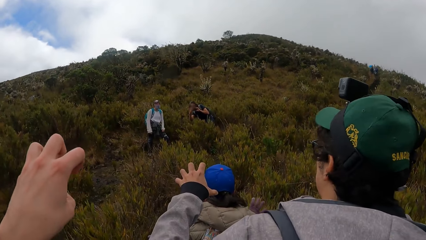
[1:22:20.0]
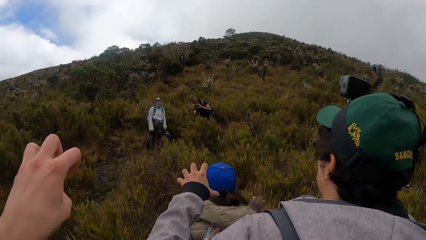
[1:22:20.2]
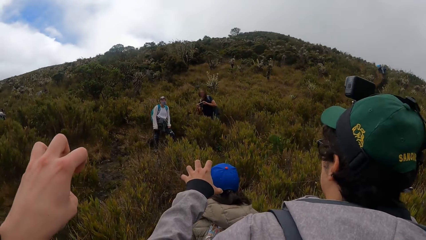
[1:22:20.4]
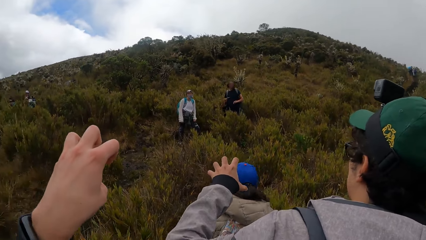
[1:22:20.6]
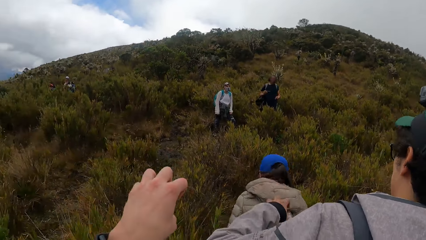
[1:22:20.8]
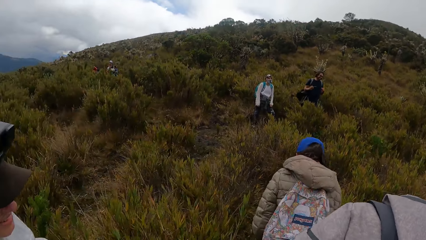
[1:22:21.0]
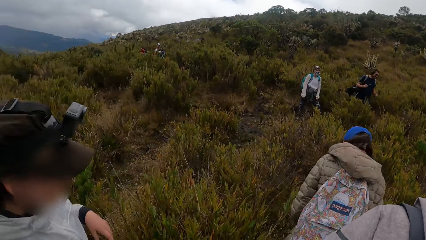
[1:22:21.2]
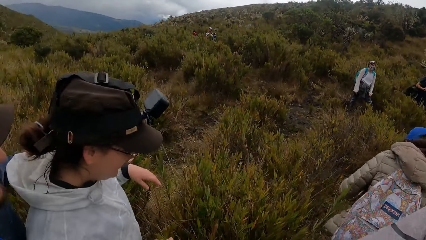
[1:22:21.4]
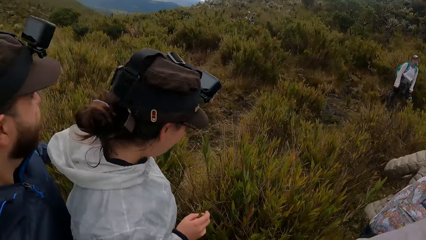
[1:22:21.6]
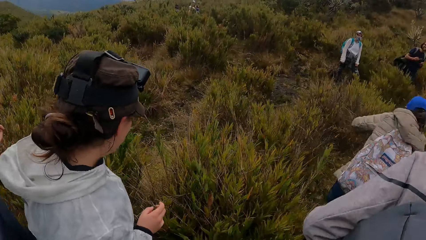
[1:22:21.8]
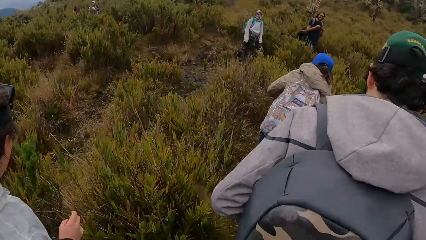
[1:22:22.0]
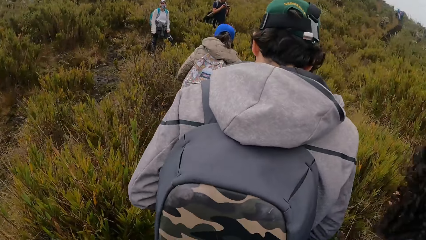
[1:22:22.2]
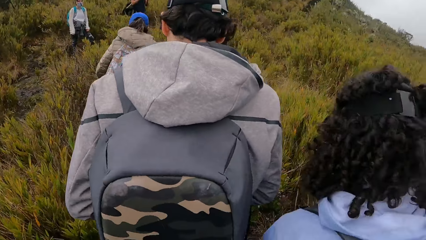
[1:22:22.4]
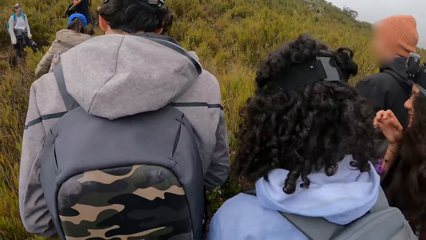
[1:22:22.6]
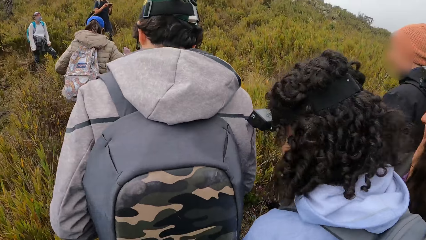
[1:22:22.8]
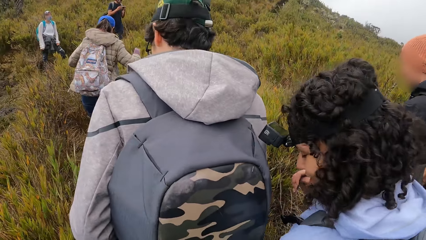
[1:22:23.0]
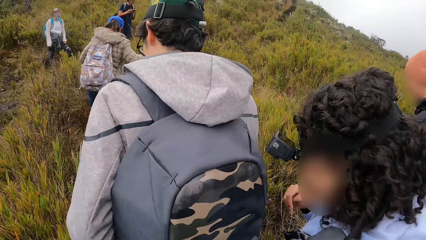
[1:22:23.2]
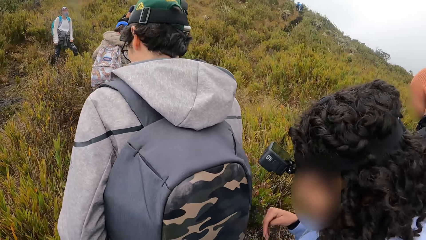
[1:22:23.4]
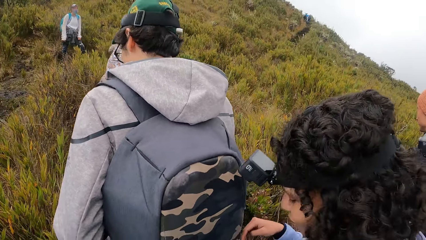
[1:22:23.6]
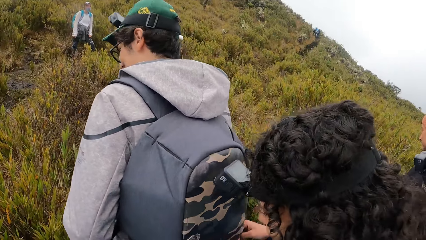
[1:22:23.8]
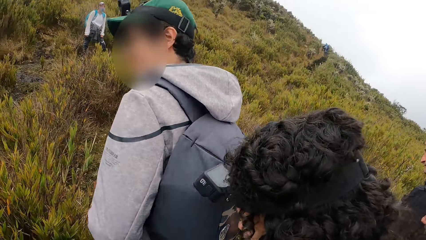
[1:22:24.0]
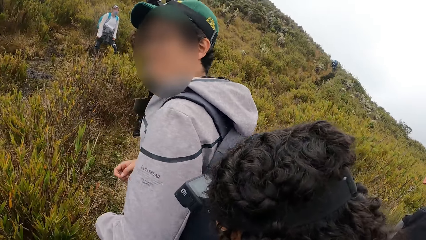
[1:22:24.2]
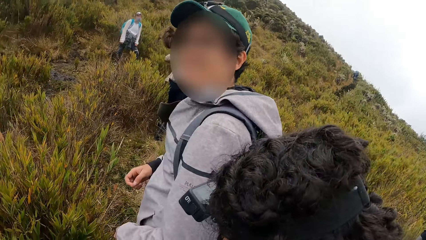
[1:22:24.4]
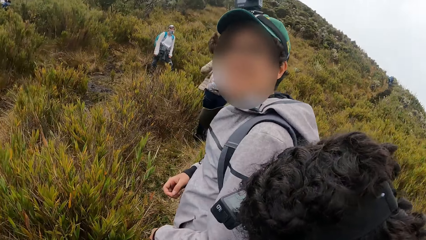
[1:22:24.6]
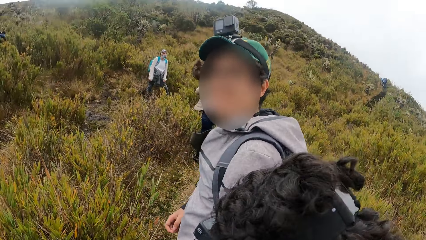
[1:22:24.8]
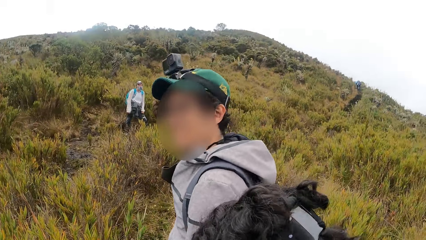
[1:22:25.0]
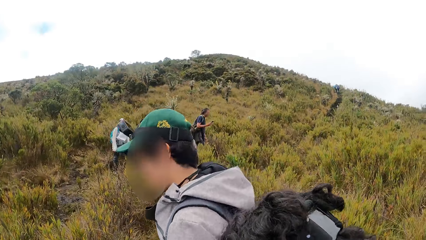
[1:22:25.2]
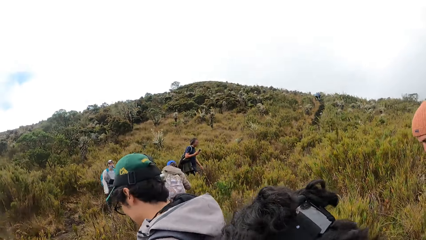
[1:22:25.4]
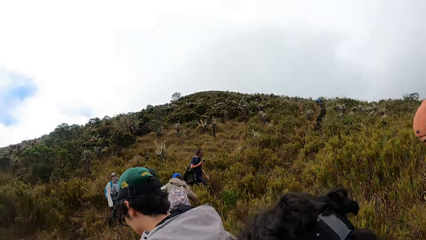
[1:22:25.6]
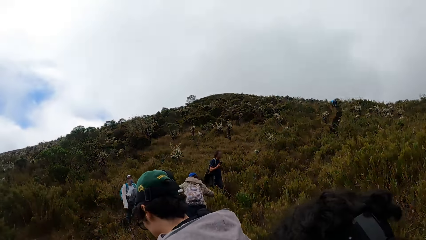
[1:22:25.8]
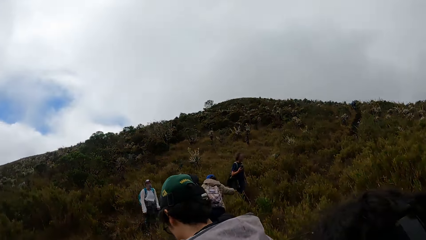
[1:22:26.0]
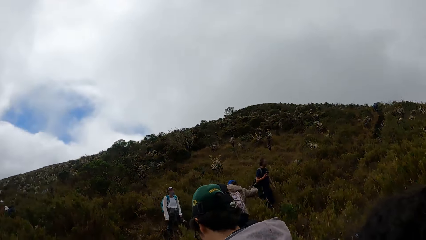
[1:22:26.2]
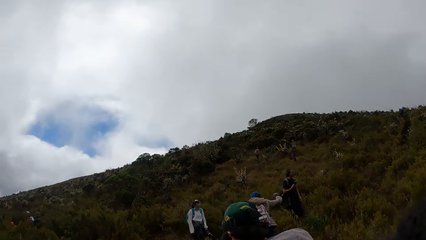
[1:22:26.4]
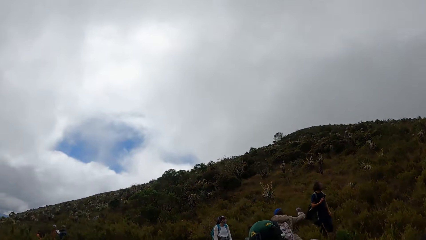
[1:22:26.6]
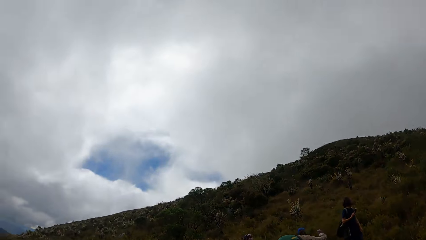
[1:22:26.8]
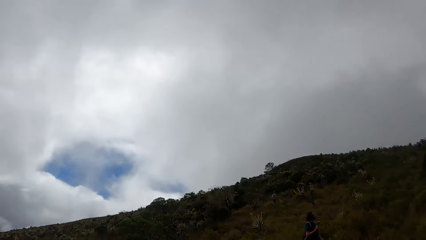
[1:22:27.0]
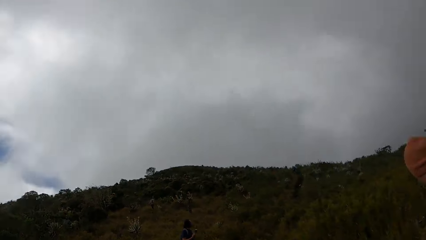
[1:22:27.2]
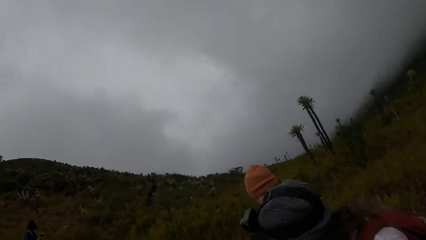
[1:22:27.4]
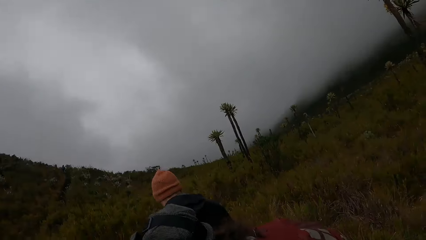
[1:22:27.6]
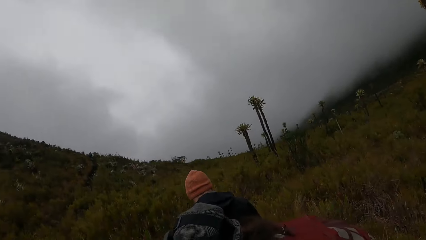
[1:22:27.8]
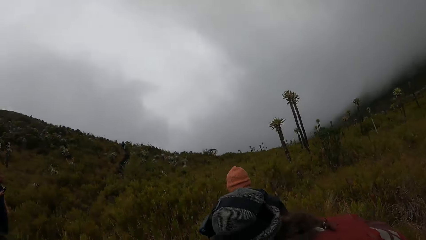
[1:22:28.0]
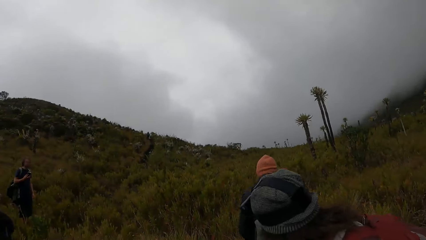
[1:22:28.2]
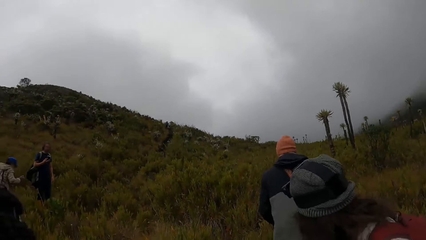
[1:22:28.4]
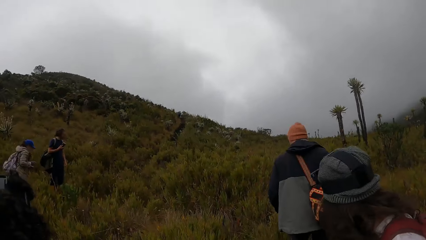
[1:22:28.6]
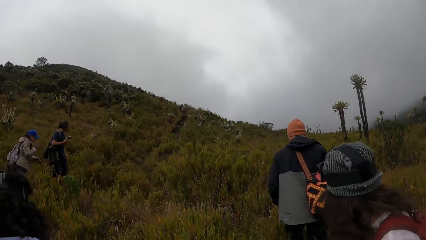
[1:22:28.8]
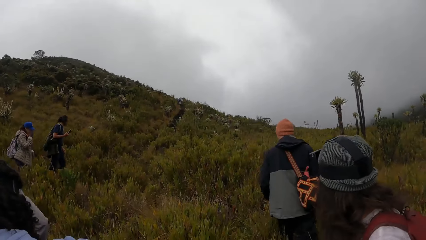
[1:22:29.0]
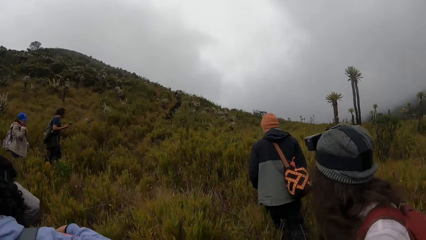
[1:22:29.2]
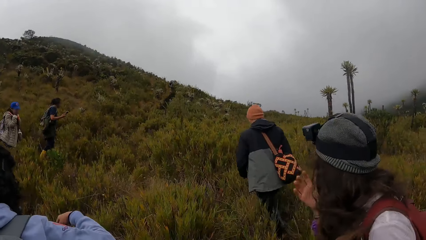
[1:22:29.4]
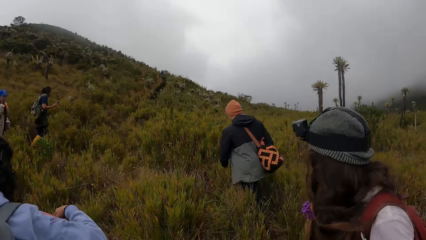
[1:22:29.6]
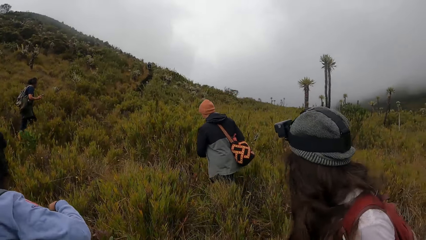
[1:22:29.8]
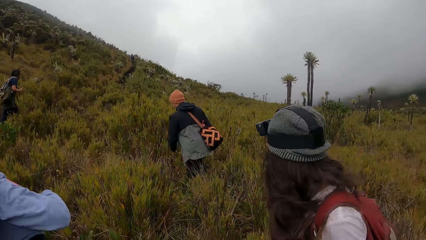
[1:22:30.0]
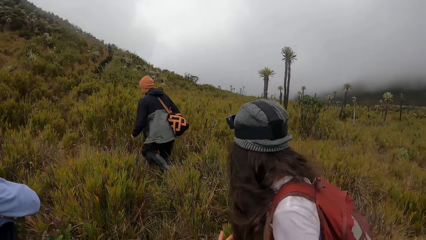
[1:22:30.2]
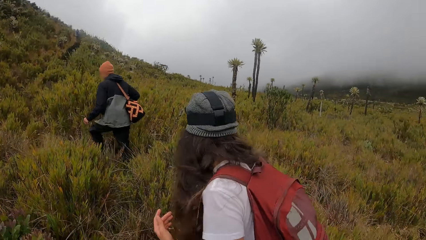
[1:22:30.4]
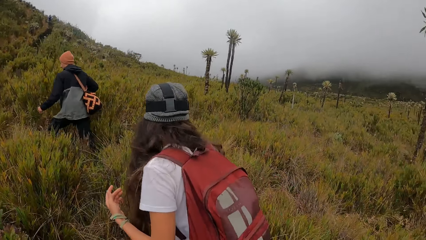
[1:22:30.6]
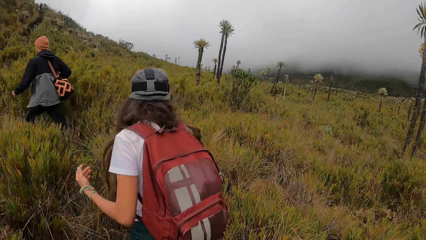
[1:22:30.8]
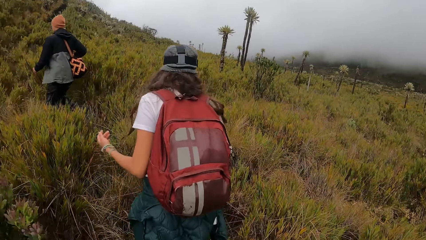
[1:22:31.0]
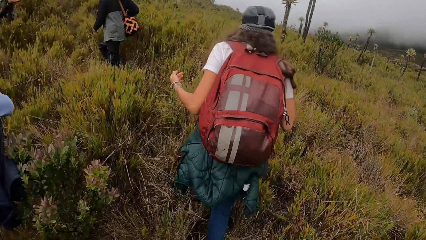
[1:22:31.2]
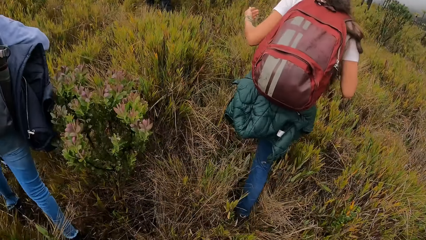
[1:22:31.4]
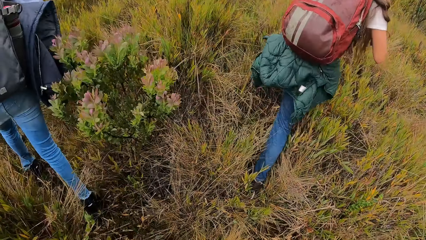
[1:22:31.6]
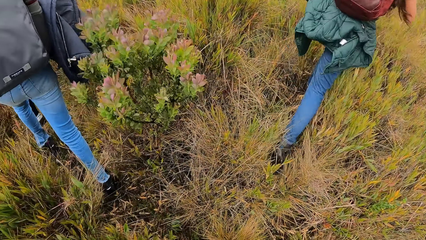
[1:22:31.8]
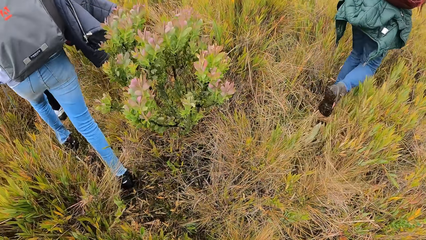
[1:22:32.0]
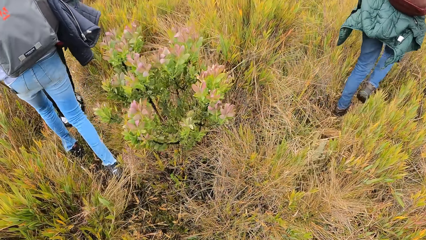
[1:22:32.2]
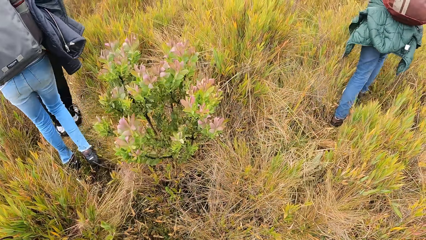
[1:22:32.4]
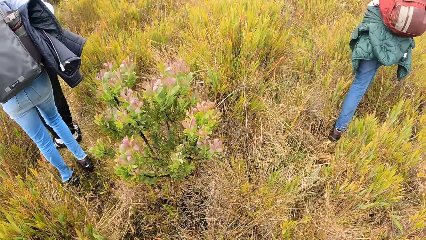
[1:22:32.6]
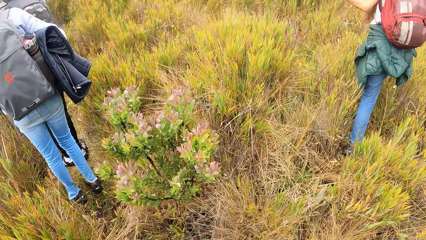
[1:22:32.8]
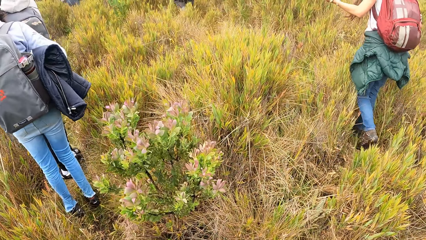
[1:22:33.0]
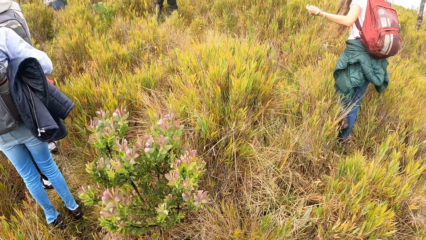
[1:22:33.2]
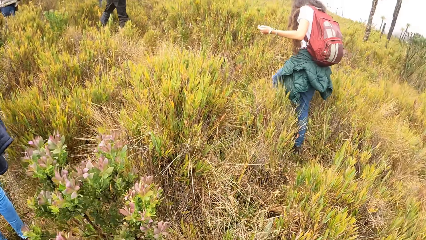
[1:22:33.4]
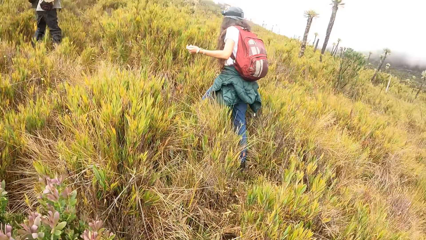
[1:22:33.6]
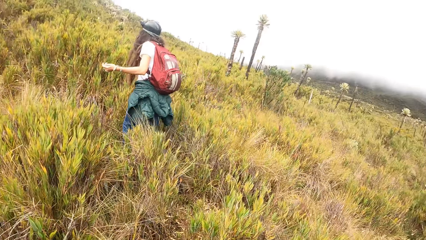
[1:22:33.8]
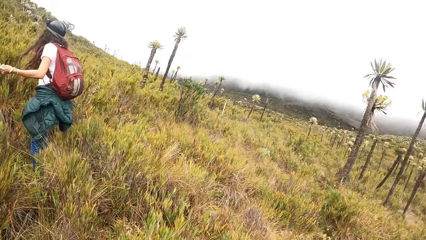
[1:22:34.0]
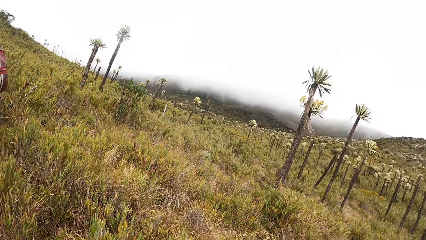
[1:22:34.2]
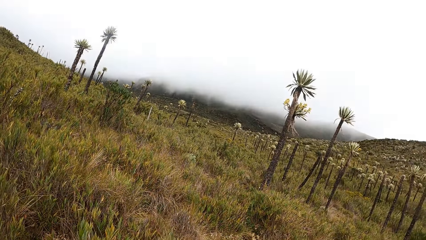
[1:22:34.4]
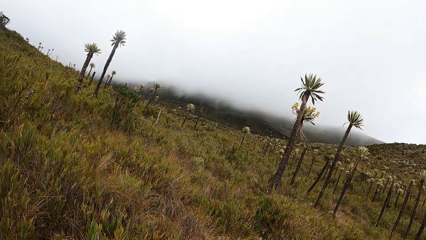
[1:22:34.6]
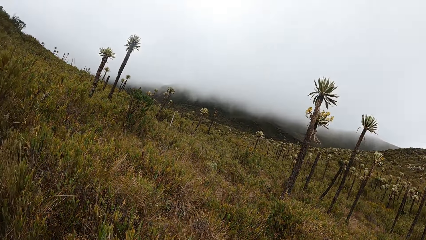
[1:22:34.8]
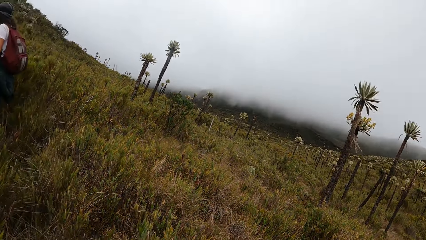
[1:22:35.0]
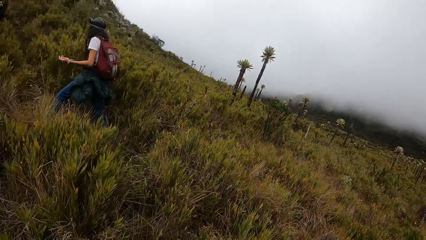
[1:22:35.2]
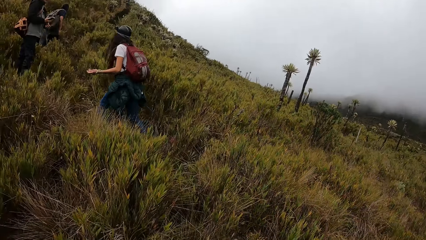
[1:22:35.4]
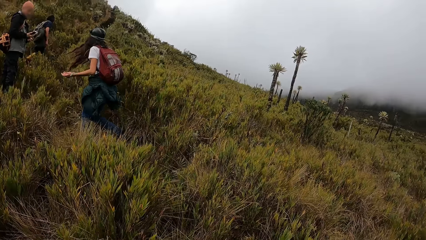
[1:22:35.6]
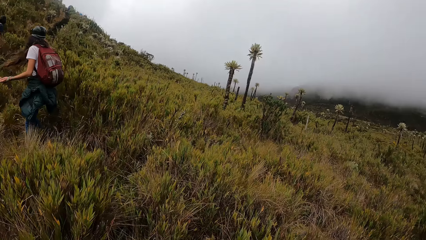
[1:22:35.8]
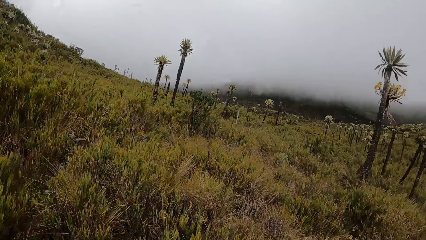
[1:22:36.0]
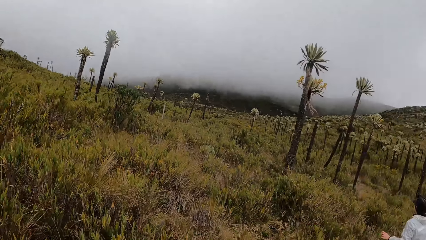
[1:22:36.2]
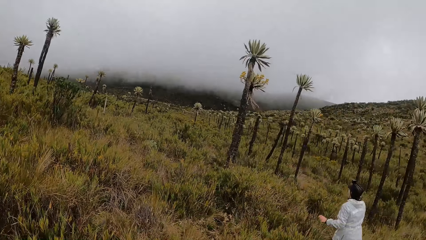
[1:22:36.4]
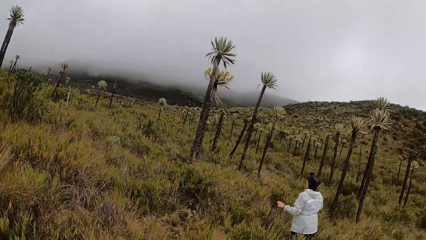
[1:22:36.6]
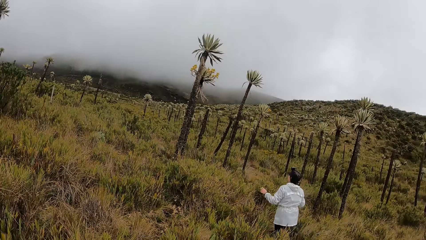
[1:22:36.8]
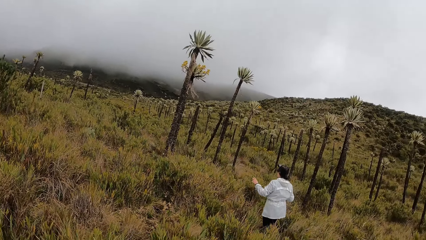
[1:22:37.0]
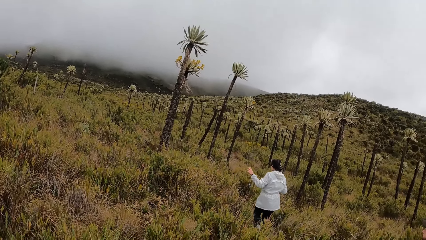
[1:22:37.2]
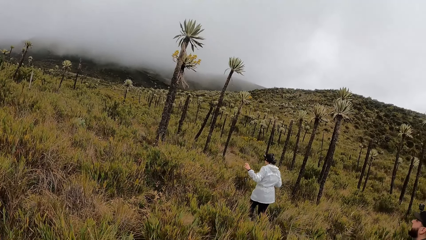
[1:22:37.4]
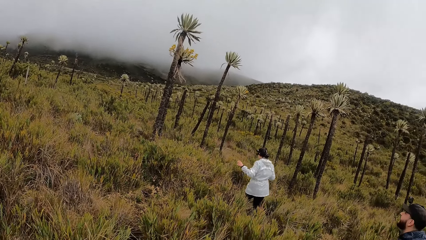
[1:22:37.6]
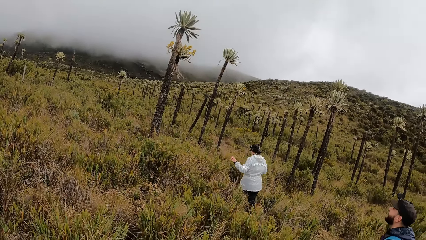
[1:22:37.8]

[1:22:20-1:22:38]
A man walks through the field. A woman walks through the field. The man walks through the field. Another woman adjusts her hair with her right hand. The second woman walks through the field. The camera wearer looks around. Another woman walks through the field.
